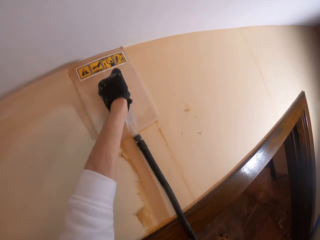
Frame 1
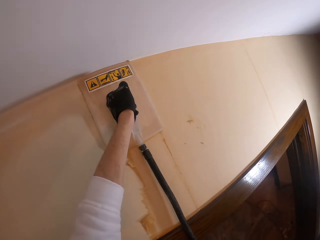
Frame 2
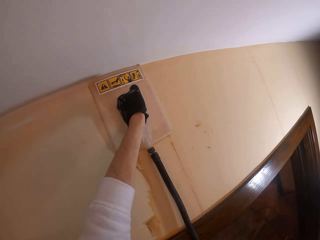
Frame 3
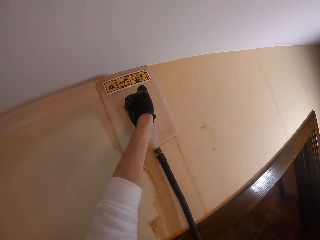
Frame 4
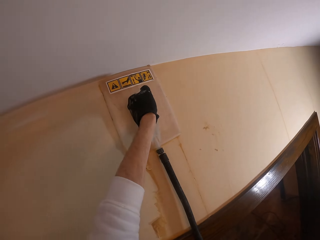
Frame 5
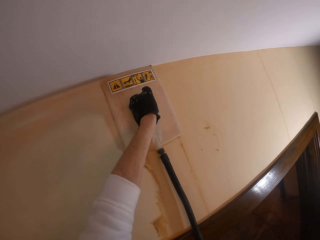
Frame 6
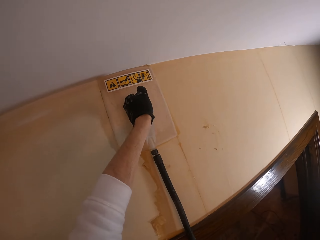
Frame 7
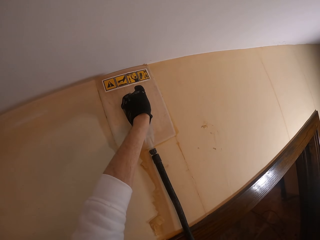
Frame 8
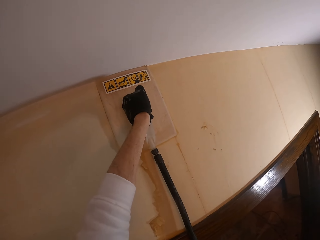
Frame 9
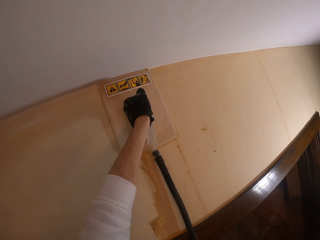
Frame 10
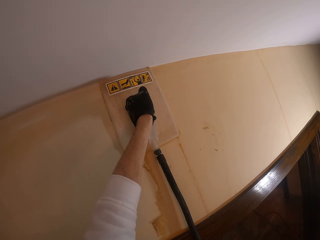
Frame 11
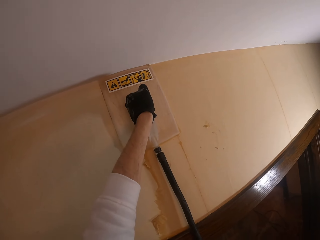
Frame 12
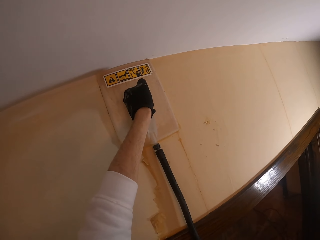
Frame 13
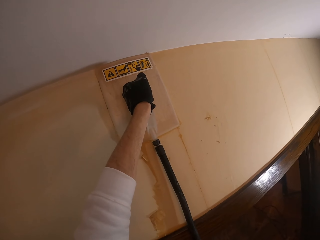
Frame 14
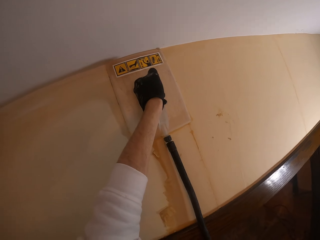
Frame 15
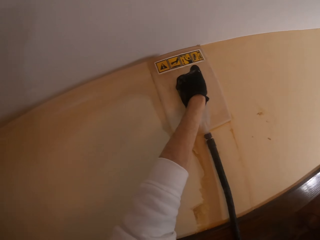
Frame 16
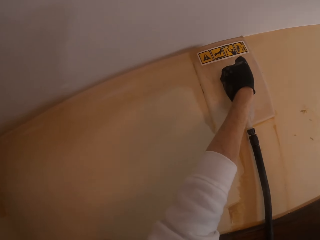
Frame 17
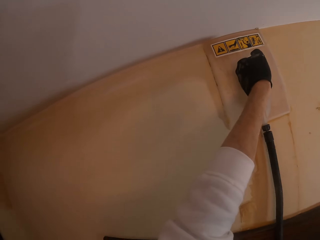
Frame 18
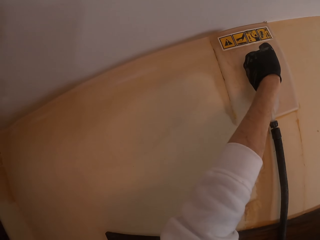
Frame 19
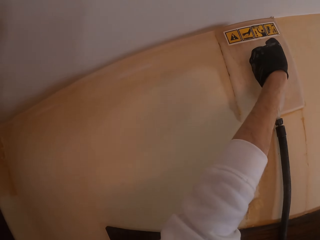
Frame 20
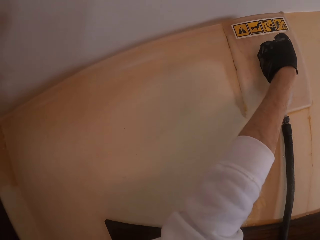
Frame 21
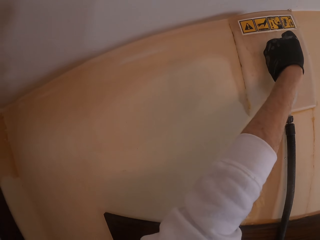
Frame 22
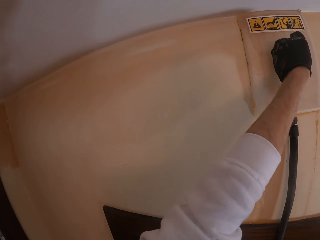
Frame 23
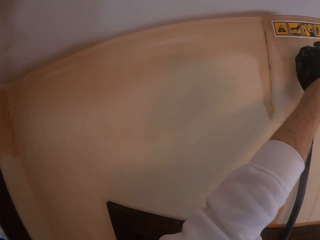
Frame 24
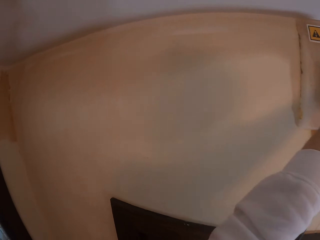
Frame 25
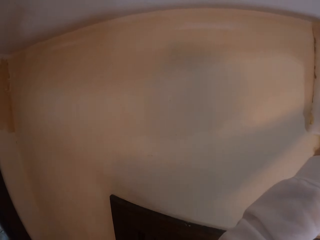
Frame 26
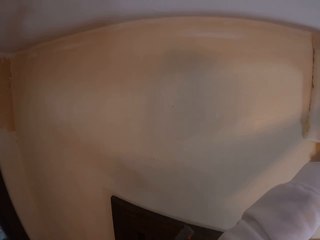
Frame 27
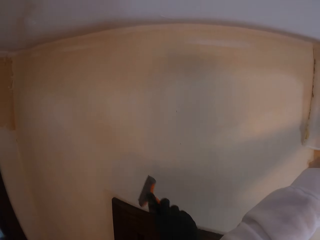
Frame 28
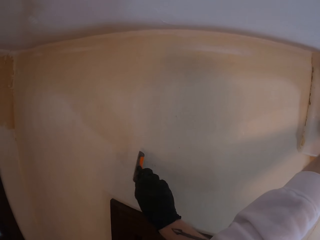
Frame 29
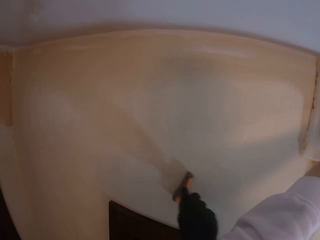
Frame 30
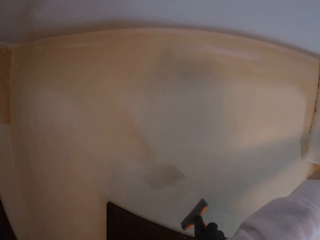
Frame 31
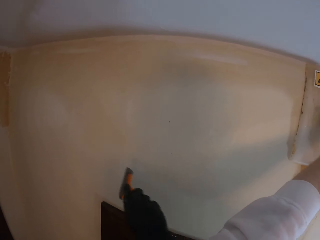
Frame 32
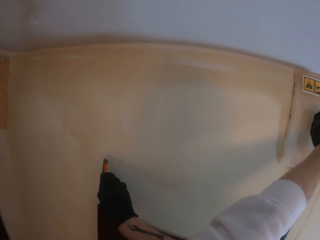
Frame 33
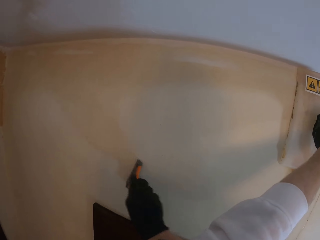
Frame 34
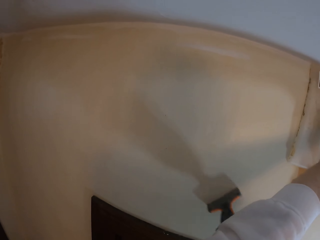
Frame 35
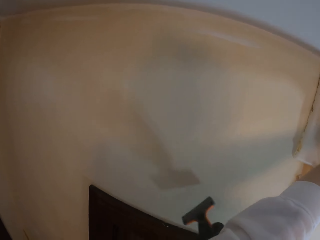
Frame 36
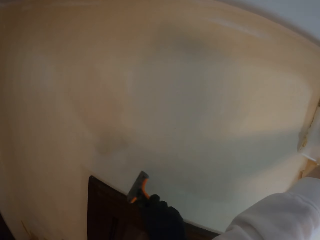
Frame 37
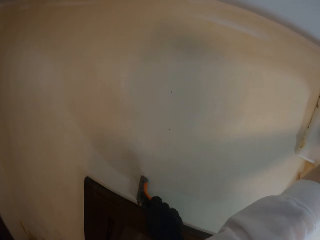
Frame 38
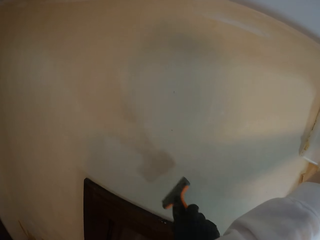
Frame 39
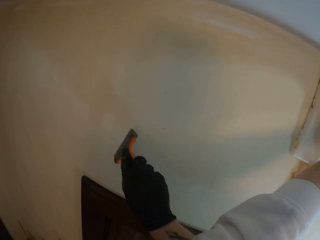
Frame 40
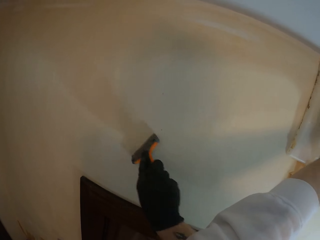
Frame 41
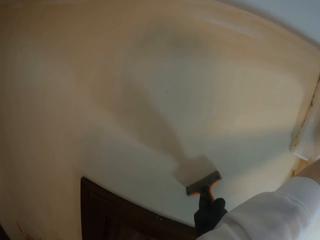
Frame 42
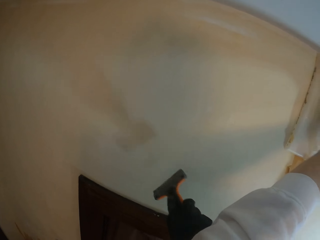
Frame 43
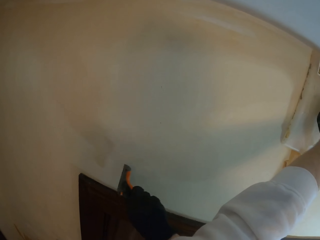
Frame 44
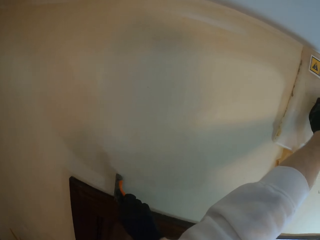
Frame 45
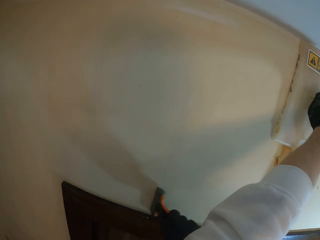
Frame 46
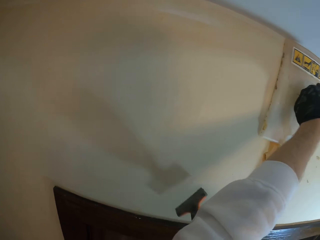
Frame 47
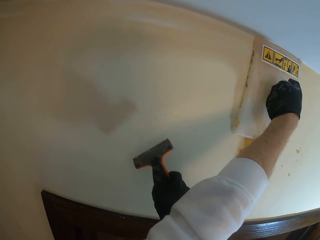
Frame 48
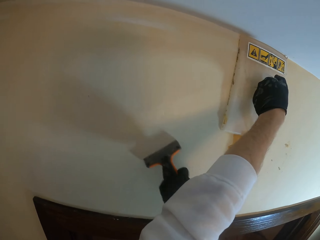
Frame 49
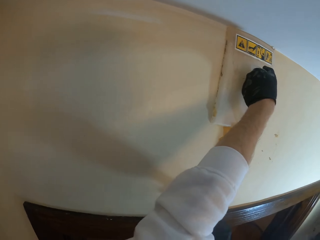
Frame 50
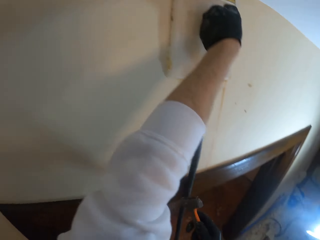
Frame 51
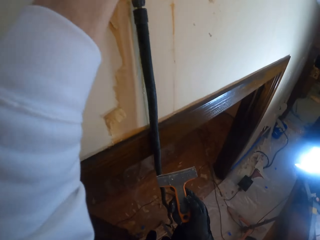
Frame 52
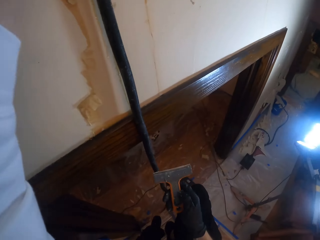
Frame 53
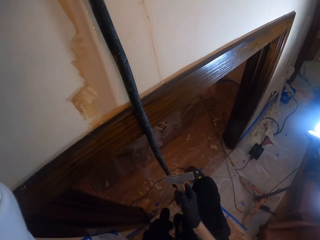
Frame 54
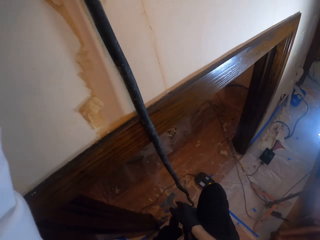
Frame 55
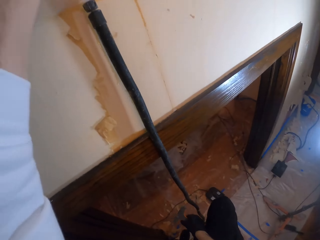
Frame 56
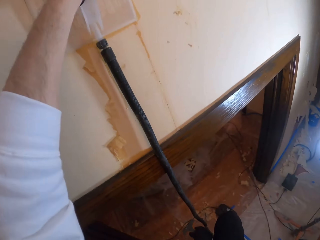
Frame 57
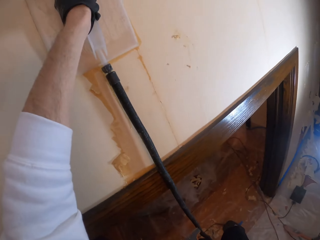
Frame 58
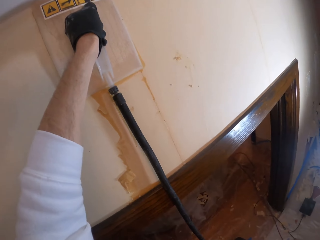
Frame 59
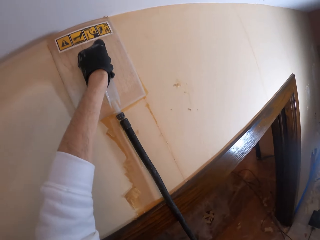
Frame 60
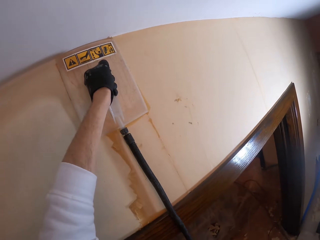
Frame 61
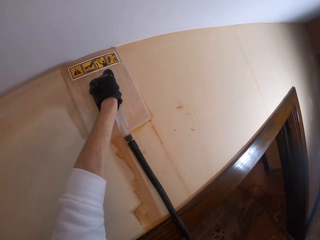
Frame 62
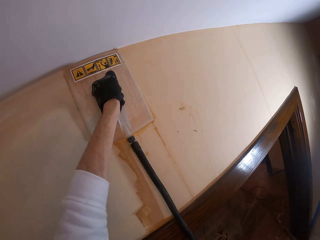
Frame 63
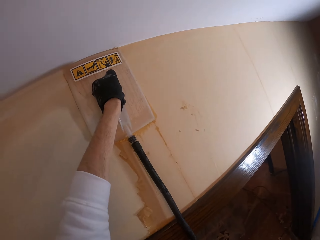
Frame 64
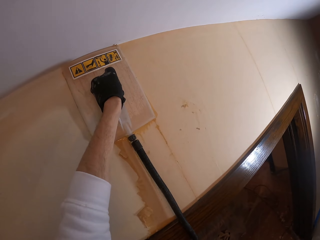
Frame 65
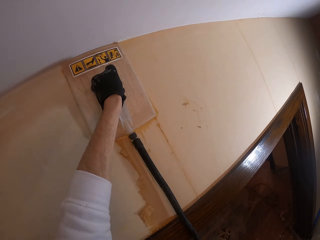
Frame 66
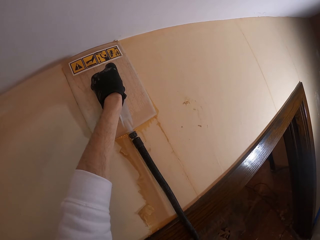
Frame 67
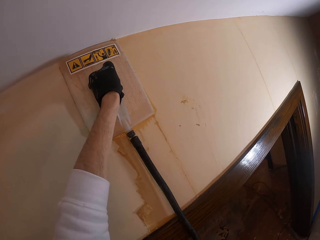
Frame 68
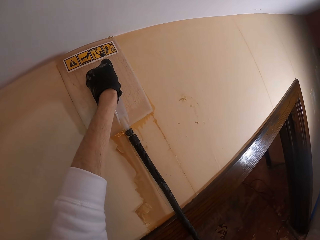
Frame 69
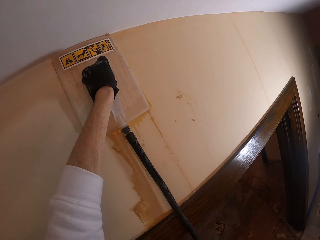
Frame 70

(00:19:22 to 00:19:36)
The camera wearer panics the wall paint with a steam wallpaper stripper in a left hand. They stare around. They scuff the wall paint with a paint scraper. They stare around. They panic the wall paint with the steam wallpaper stripper in the left hand.

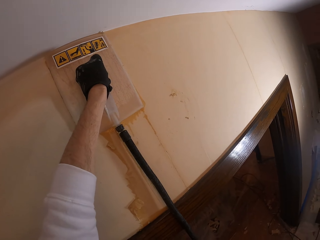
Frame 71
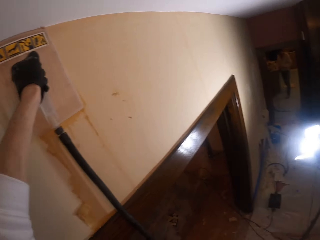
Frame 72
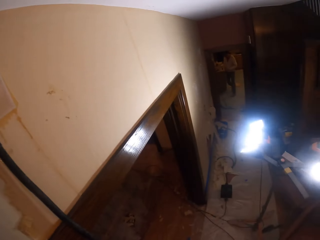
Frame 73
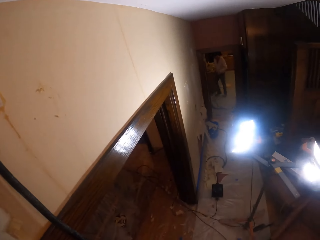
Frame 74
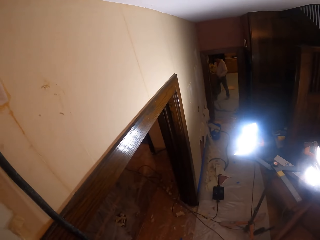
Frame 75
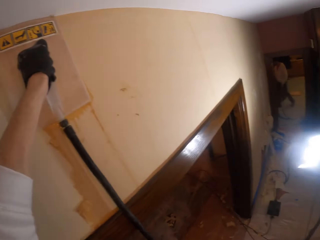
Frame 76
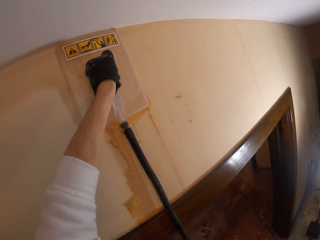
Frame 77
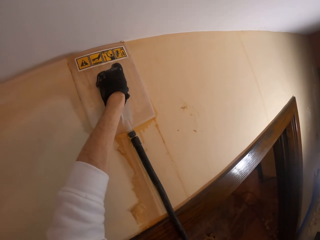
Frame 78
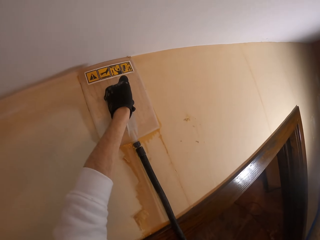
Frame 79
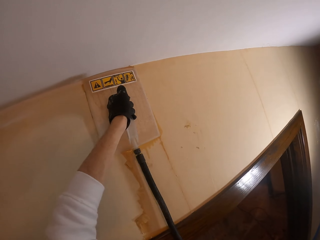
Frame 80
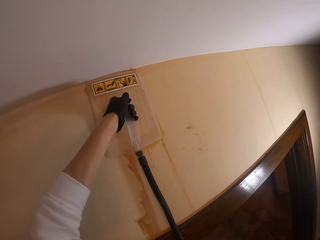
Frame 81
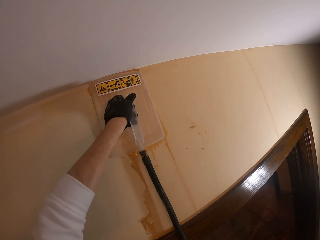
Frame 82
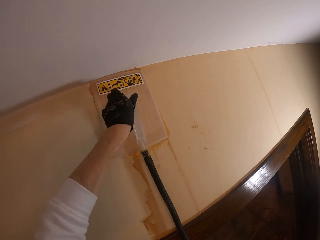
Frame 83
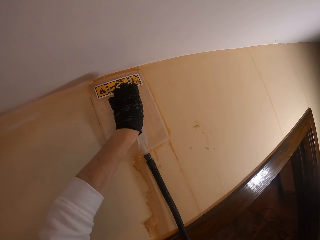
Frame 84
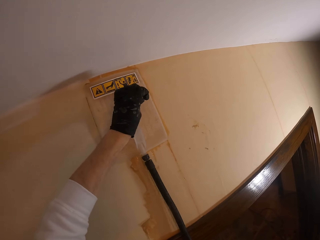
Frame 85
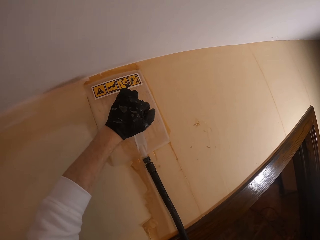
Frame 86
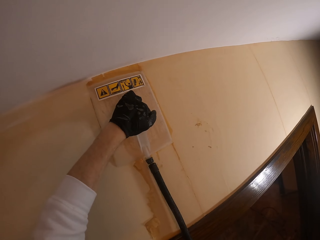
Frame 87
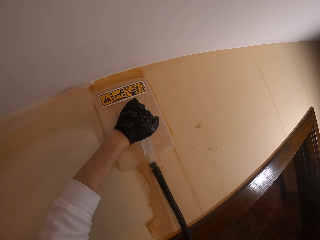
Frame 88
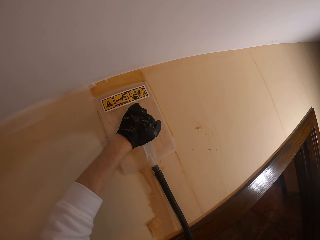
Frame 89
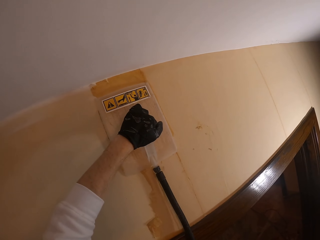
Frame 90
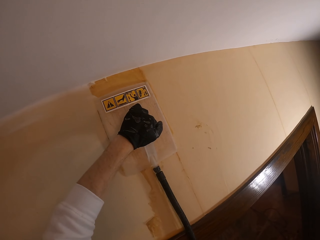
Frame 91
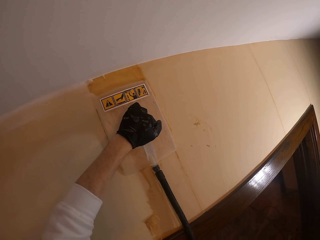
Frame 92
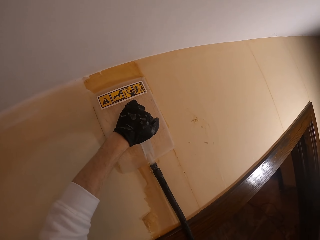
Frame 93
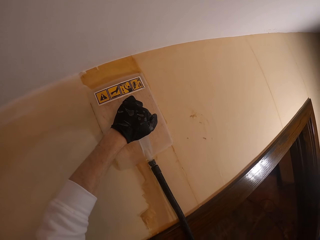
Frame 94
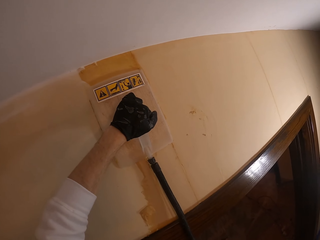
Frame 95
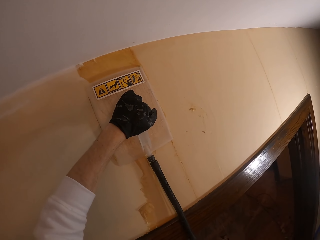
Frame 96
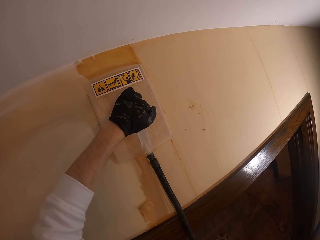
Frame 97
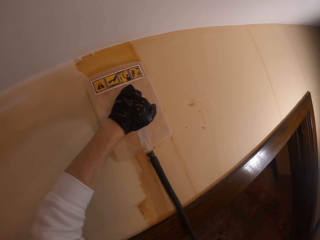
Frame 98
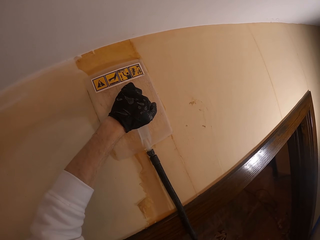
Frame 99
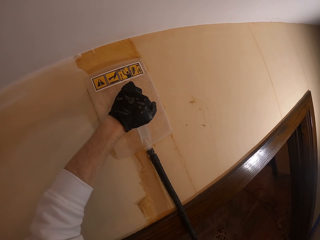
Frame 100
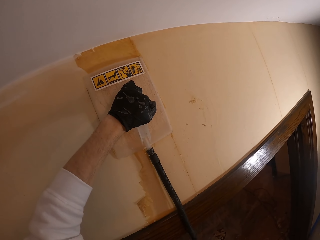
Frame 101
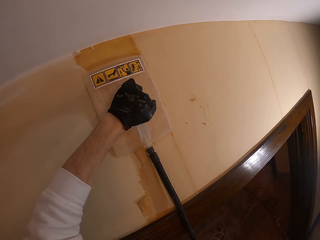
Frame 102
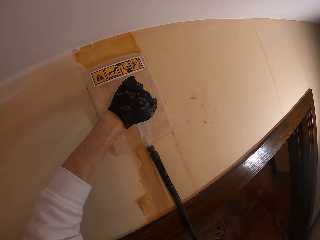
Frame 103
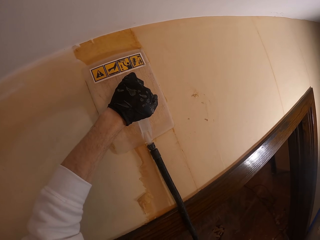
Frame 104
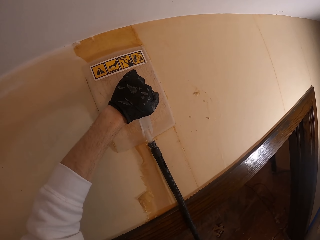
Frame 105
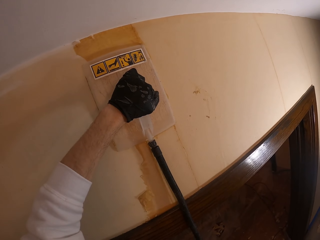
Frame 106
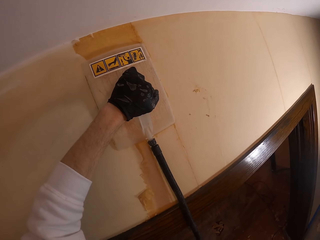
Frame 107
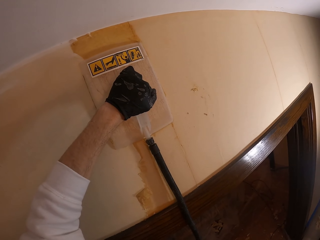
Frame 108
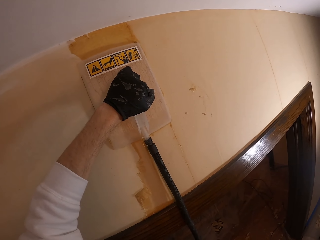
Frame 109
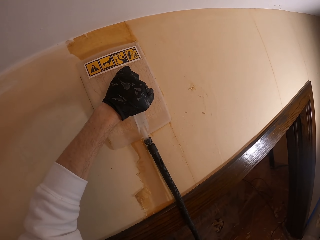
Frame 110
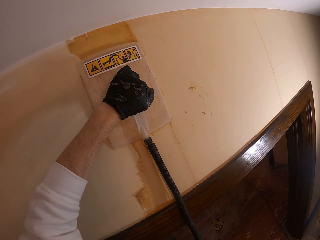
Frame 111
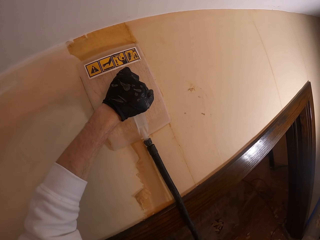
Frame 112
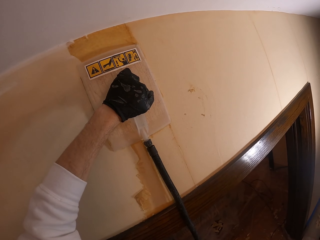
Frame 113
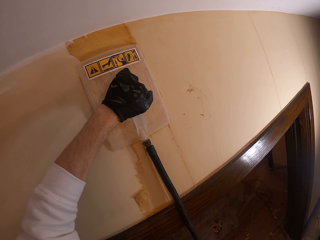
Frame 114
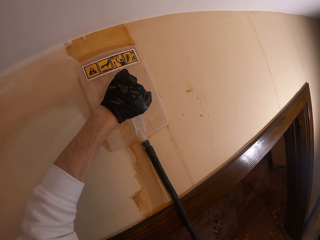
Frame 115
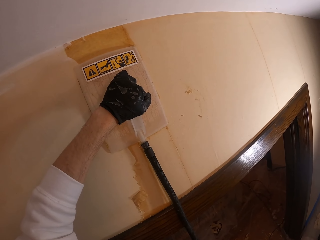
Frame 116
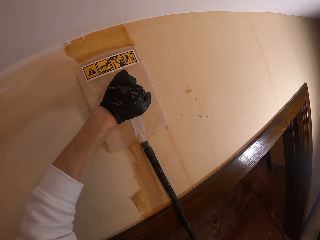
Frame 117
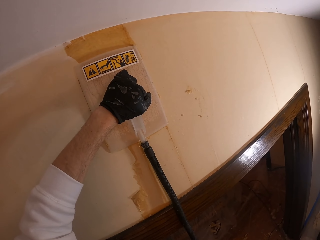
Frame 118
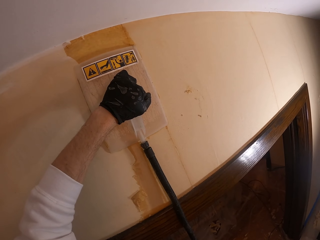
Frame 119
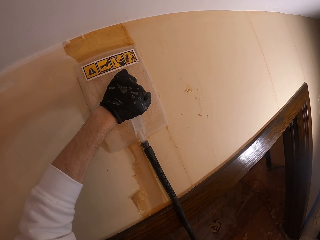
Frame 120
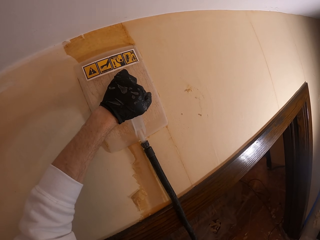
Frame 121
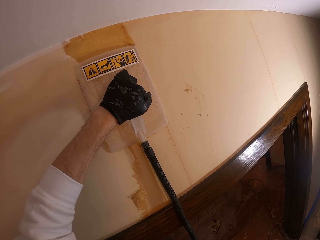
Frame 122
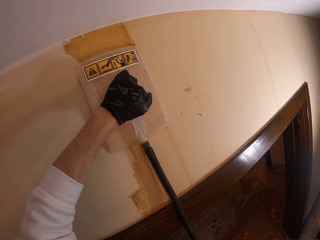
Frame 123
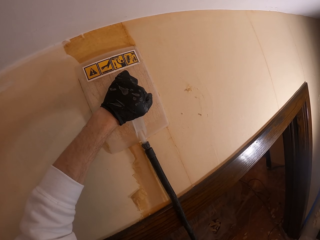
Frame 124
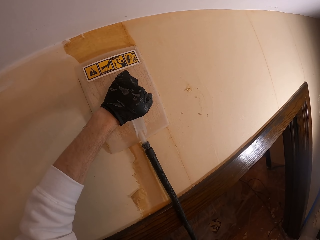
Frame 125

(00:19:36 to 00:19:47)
The camera wearer stares around. They panic the wall paint with a steam wallpaper stripper in a left hand. They drag the steam wallpaper stripper on the wall with the left hand. They panic the wall paint with the steam wallpaper stripper in the left hand.
